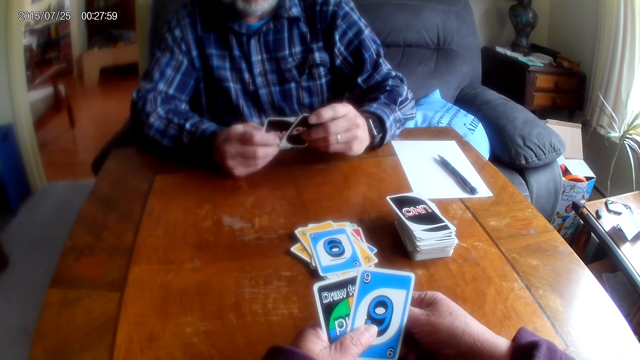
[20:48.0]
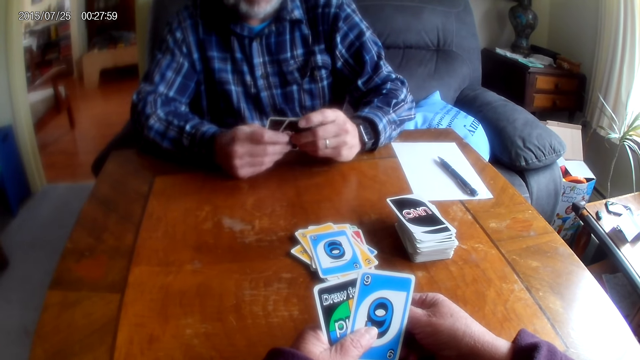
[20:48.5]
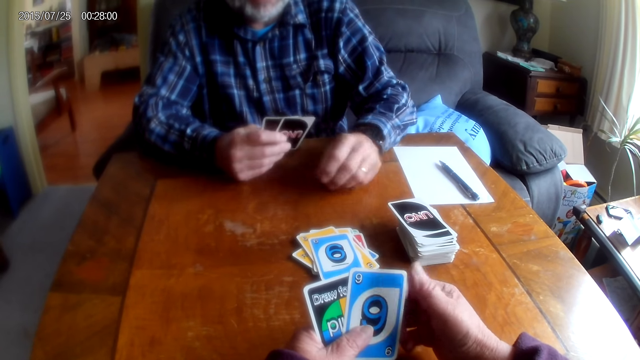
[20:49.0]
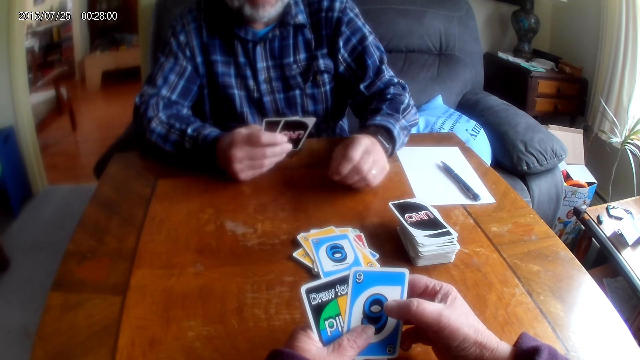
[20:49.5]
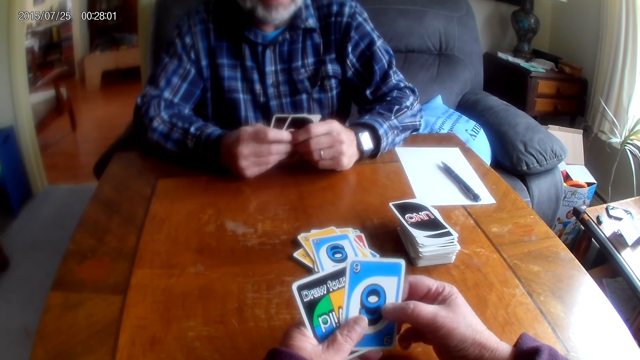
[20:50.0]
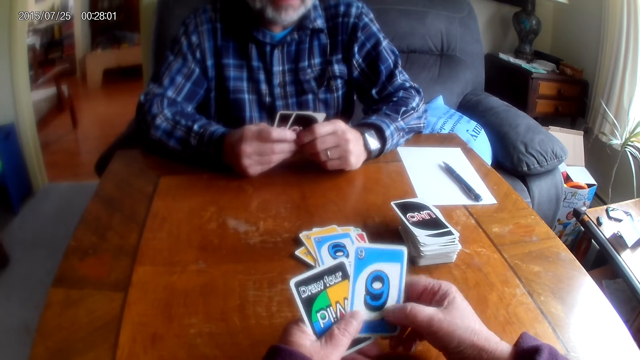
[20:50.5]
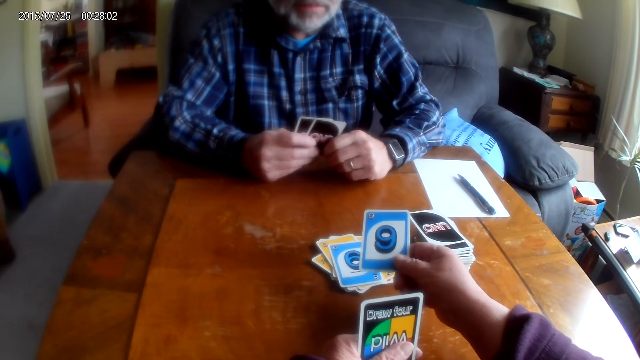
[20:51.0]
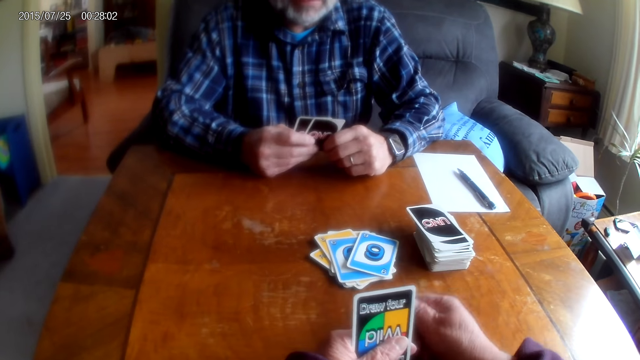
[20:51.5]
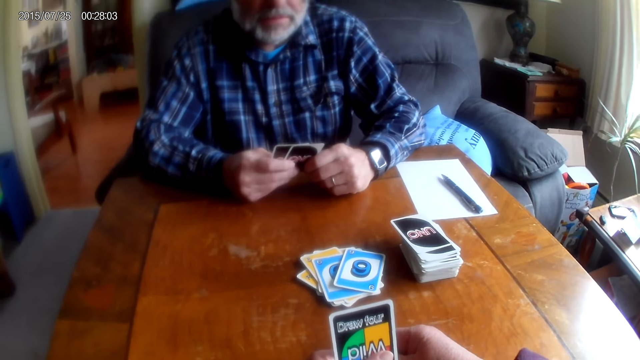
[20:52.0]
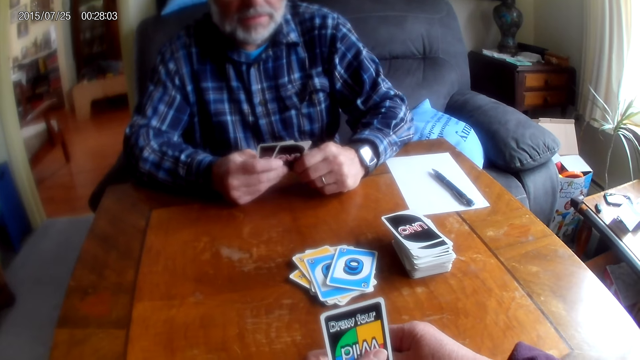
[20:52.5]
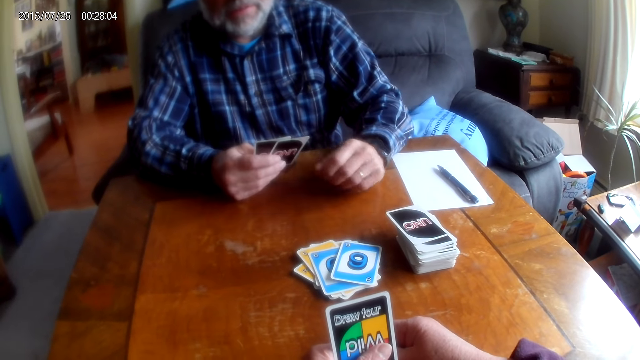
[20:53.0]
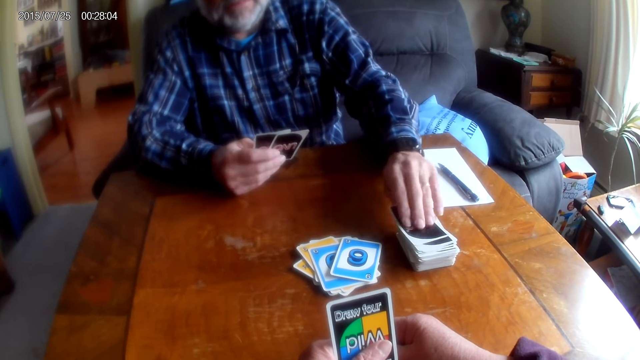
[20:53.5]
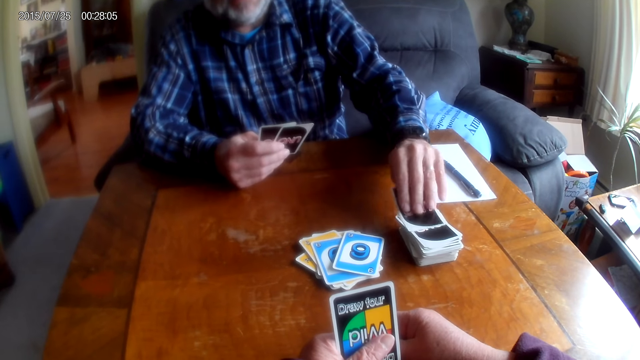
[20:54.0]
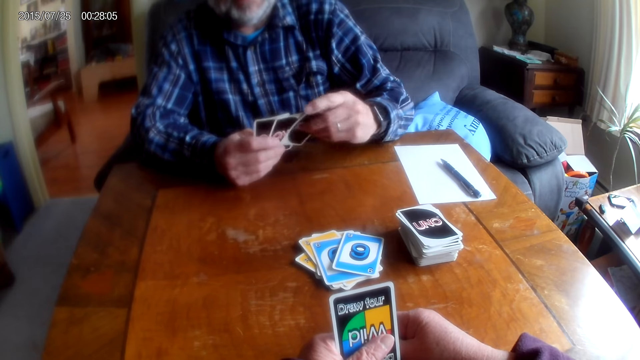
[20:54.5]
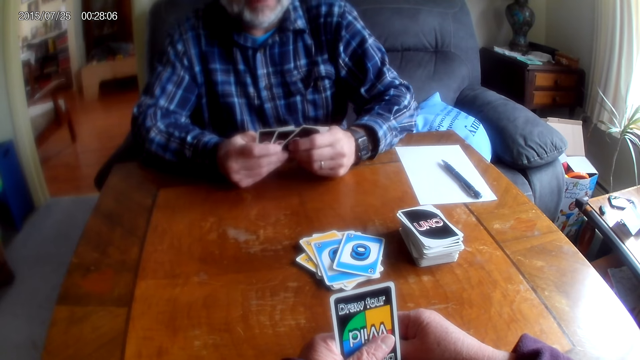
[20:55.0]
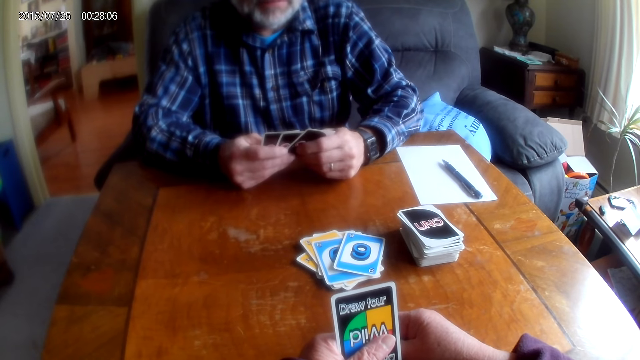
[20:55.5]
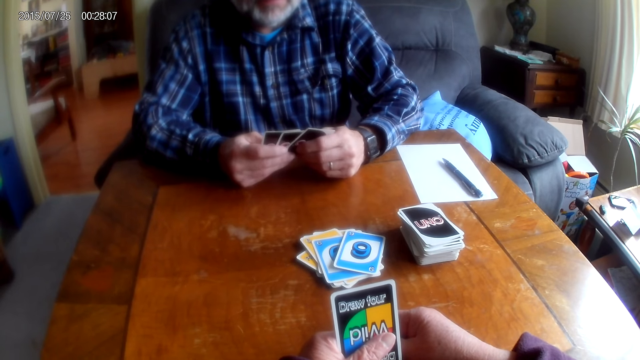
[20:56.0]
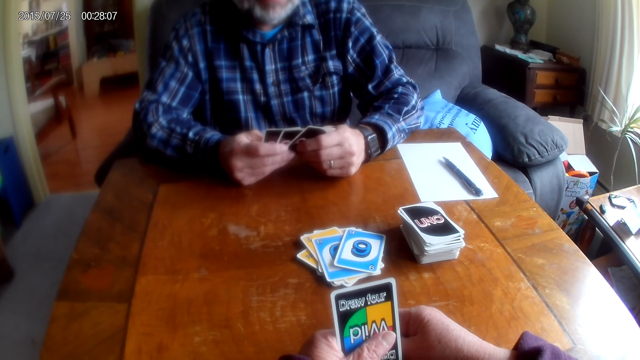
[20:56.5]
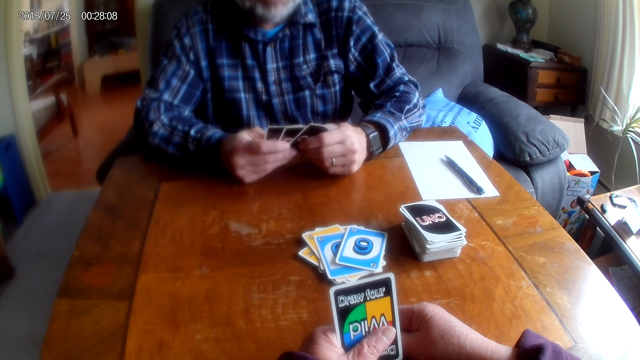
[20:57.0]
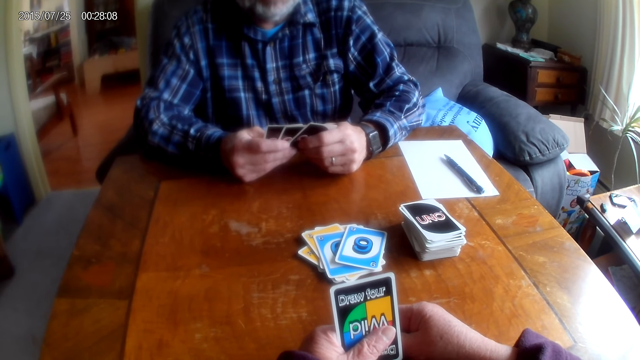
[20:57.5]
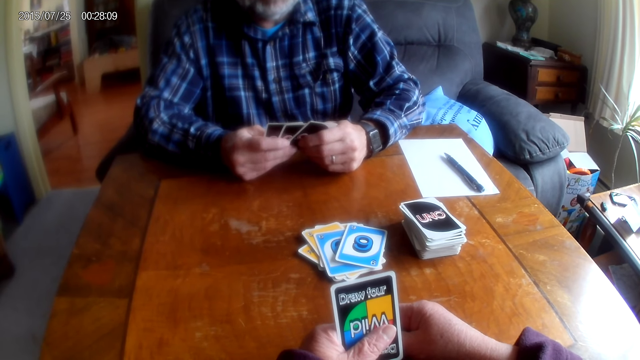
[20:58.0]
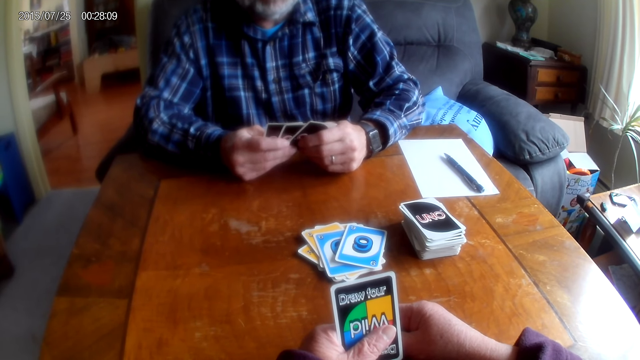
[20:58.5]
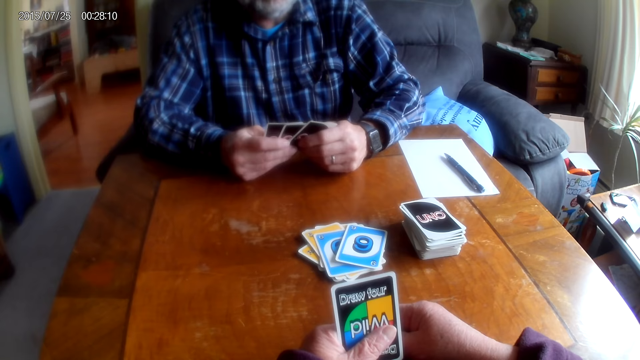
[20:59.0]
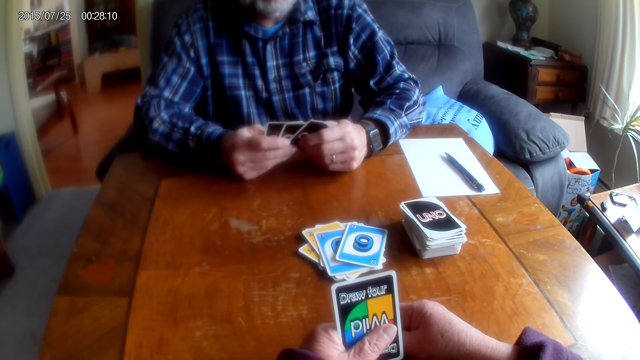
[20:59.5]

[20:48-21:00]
A man puts the card on the right hand and moves his hand. The camera wearer places the card on the table. They move their hand. The man picks a card from the table.

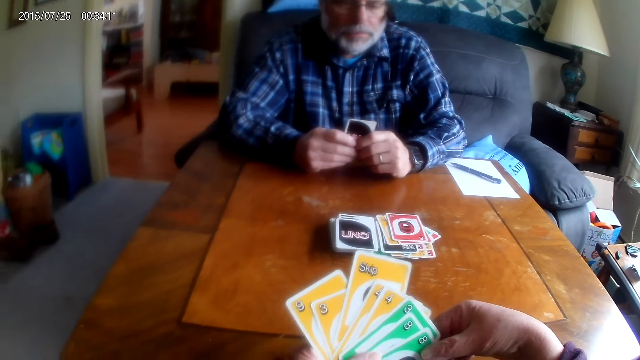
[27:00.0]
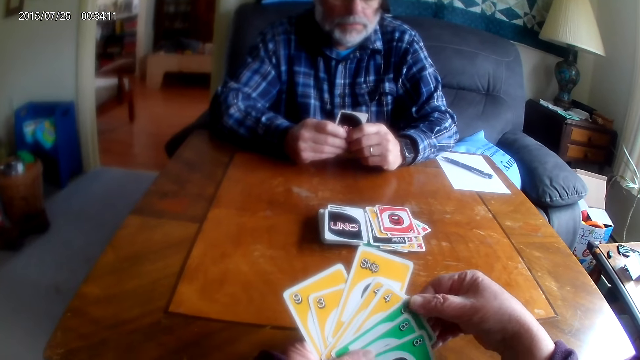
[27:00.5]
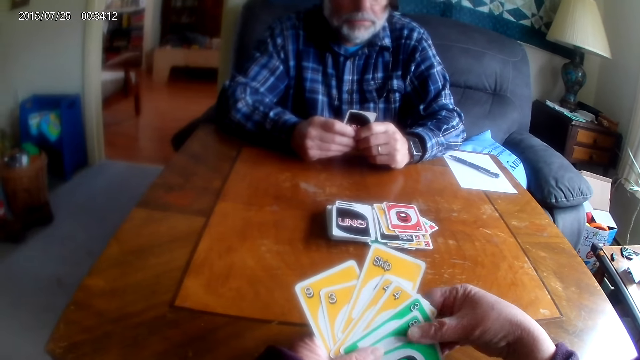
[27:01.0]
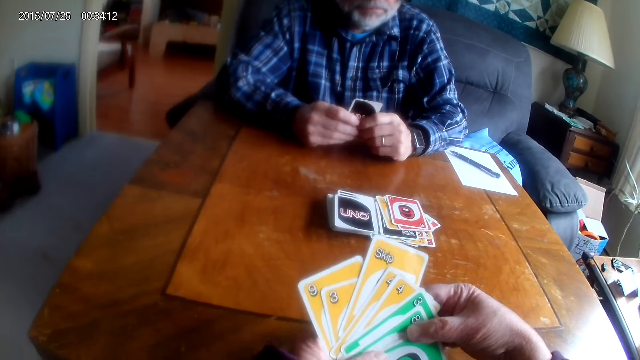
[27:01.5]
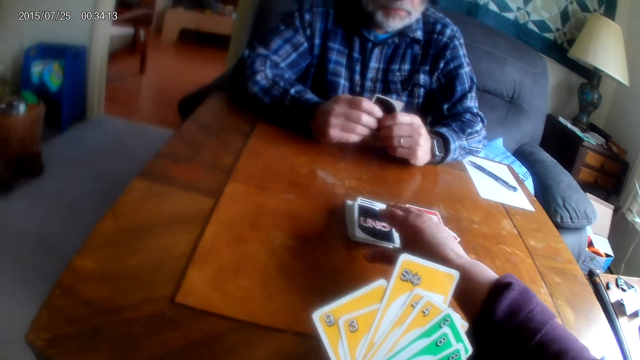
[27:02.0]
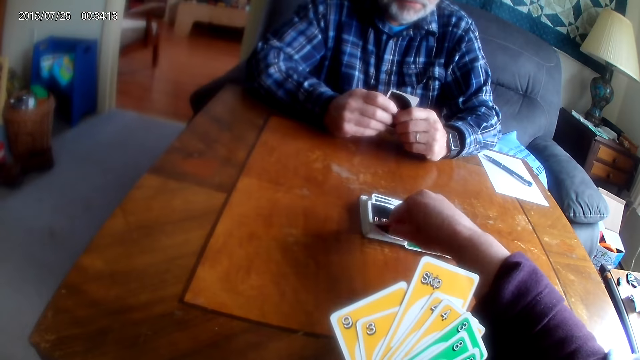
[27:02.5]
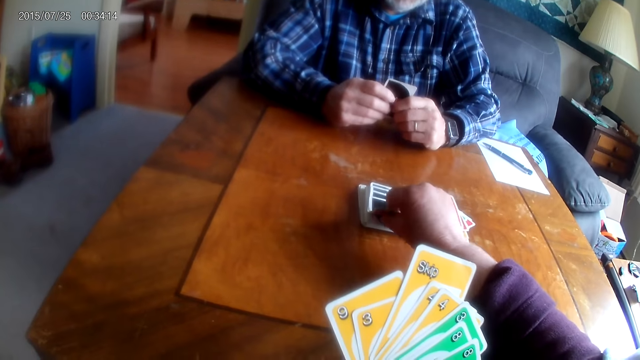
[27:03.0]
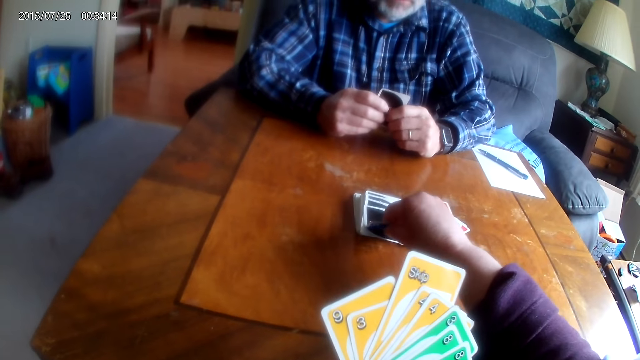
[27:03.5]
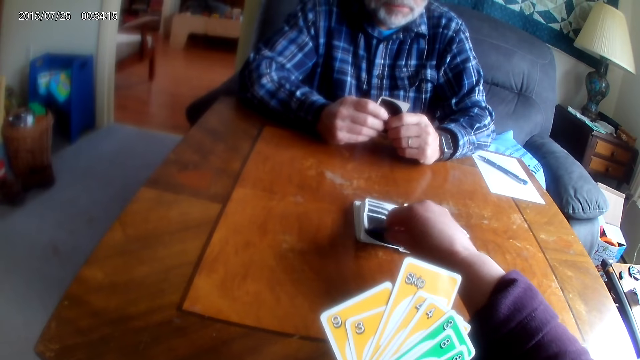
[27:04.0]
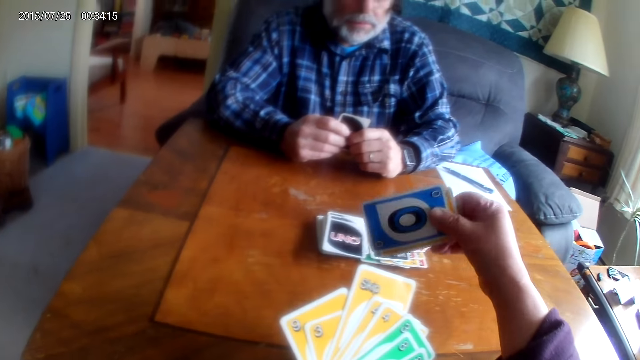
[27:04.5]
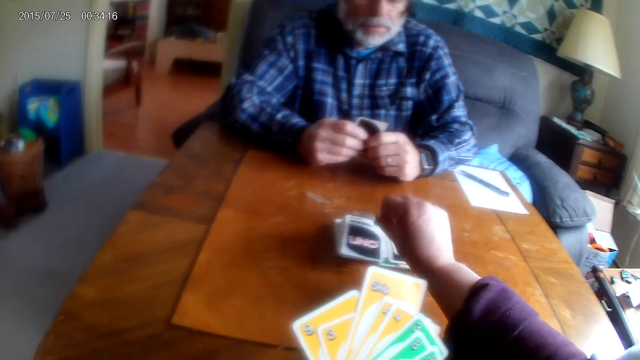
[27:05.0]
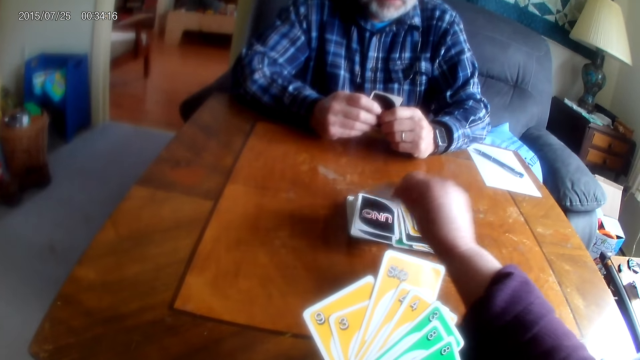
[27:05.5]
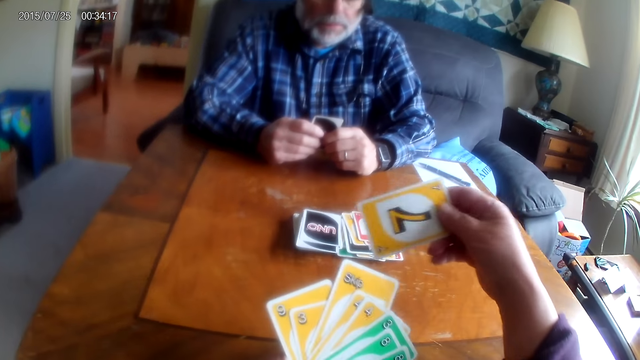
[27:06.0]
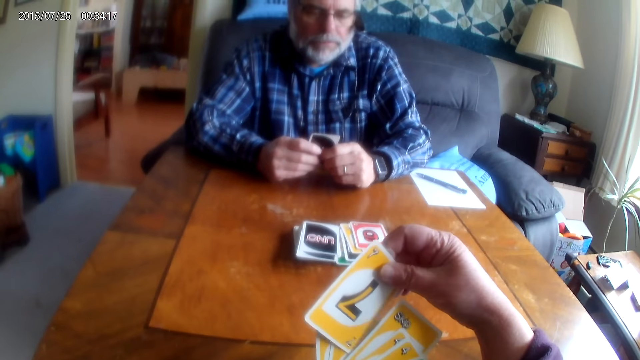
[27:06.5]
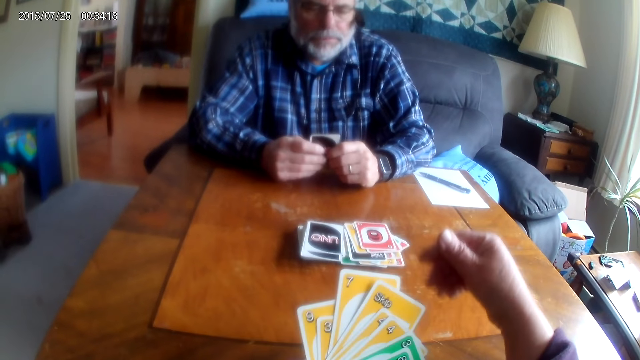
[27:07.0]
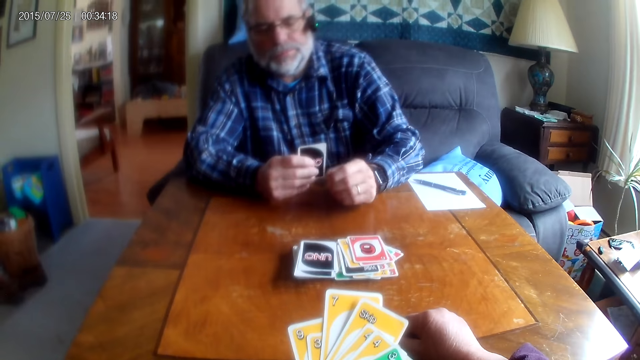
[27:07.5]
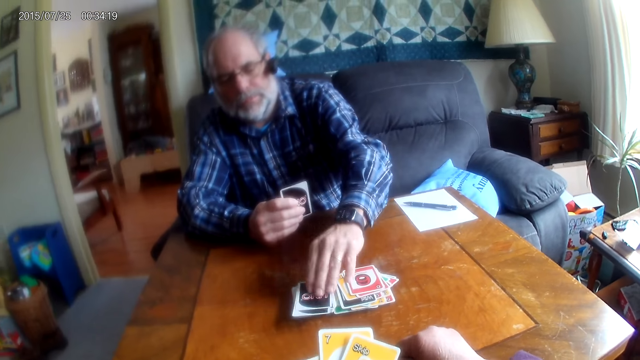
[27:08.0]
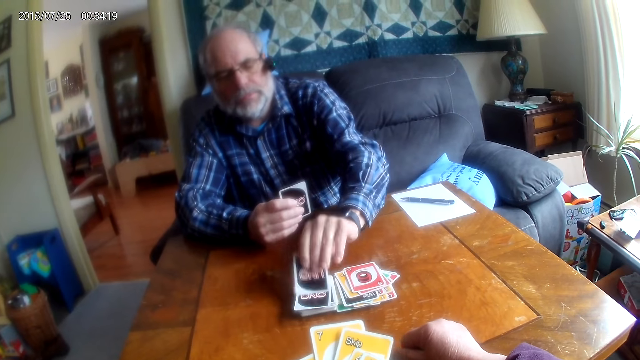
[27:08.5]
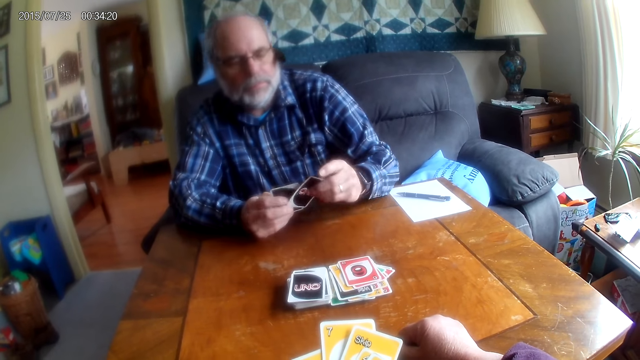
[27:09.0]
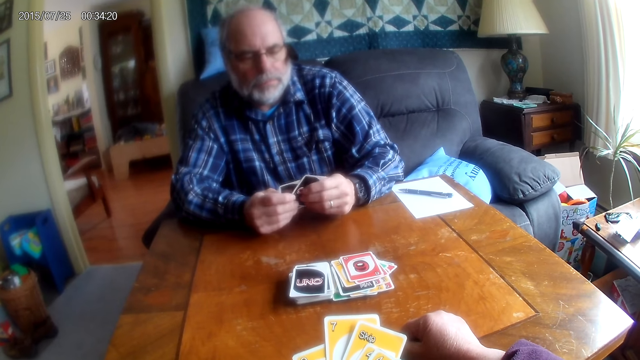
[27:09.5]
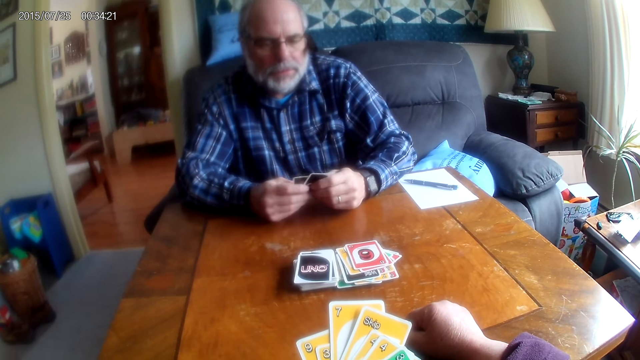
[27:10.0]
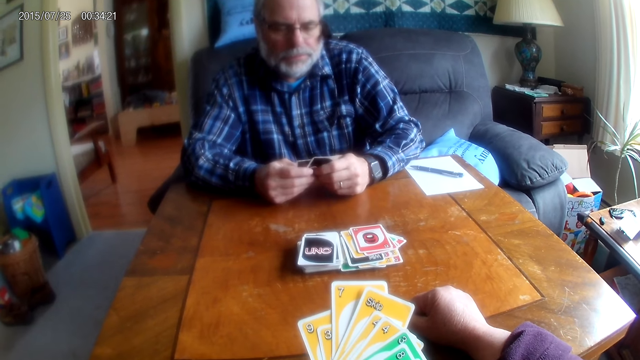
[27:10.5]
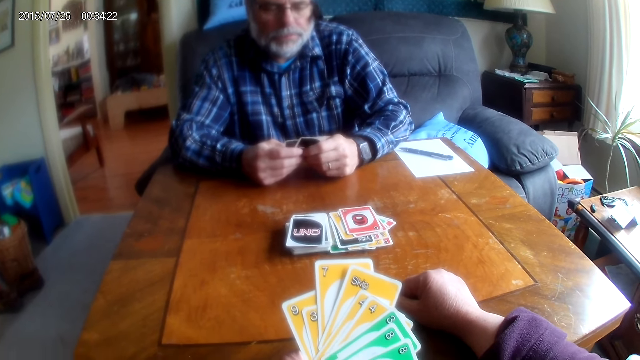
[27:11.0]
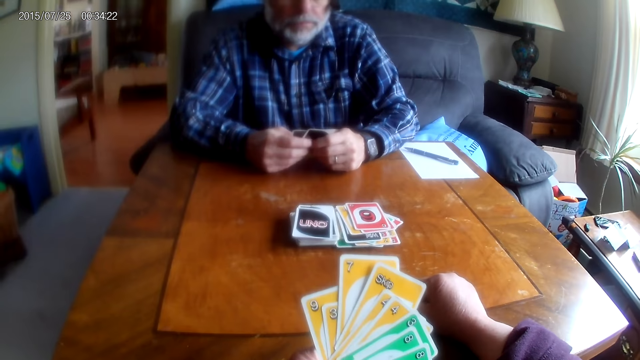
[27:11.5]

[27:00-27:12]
The camera wearer talks to a man. They pick the cards from the table. They drop a card on the table. They return a card. They pick a card from the table. They hold the card. They put the card on the left hand. The man picks a card from the table and holds the cards.
